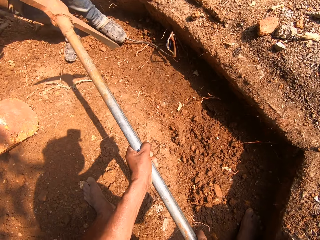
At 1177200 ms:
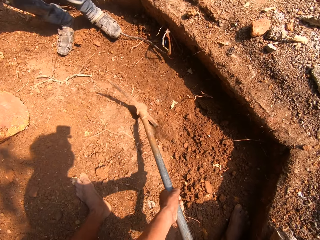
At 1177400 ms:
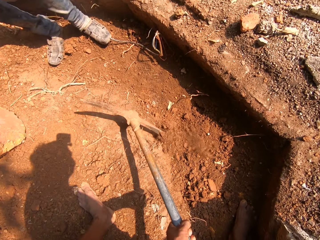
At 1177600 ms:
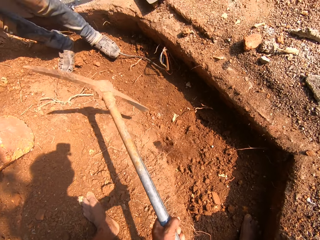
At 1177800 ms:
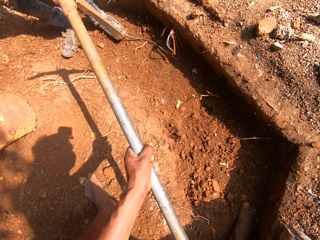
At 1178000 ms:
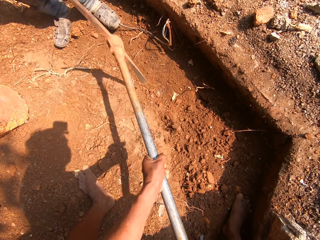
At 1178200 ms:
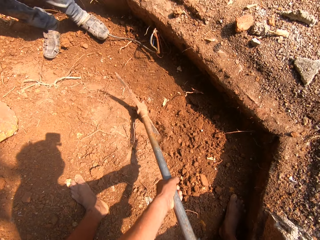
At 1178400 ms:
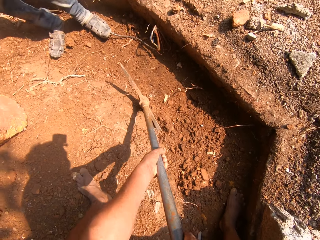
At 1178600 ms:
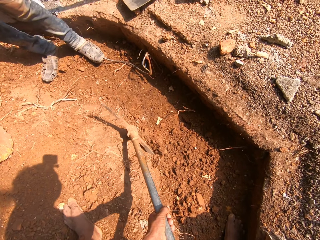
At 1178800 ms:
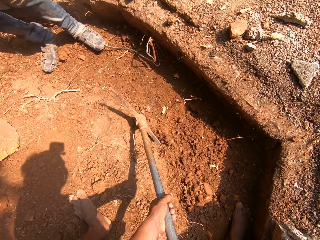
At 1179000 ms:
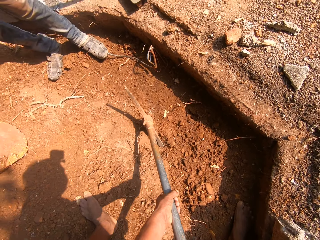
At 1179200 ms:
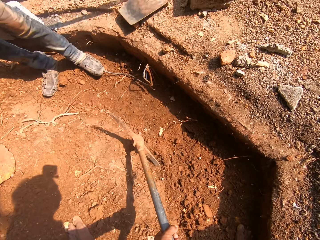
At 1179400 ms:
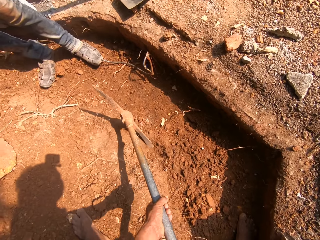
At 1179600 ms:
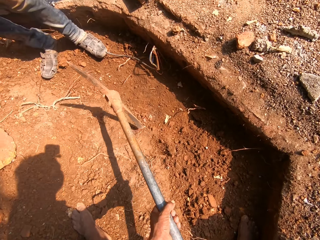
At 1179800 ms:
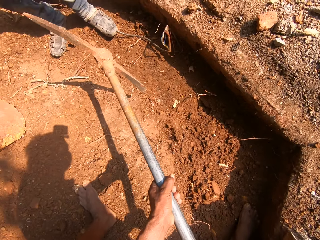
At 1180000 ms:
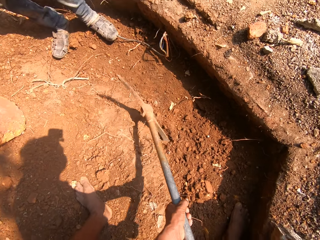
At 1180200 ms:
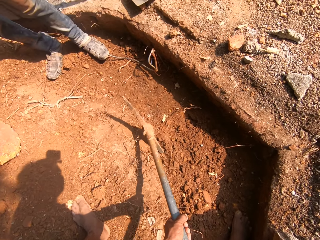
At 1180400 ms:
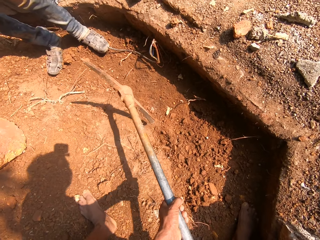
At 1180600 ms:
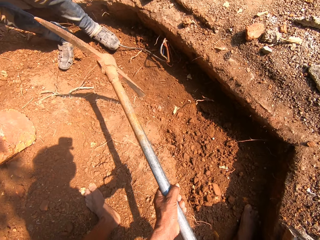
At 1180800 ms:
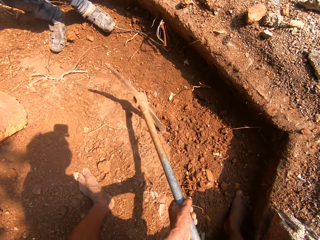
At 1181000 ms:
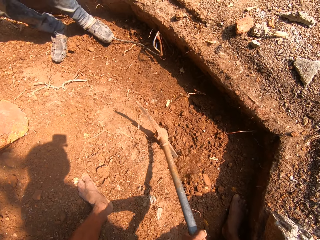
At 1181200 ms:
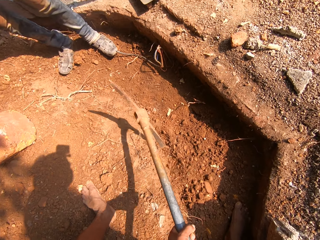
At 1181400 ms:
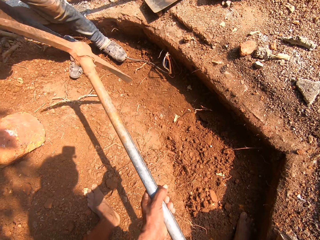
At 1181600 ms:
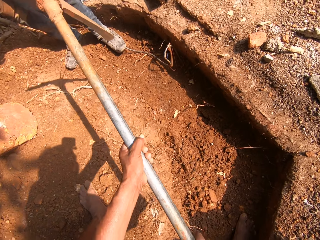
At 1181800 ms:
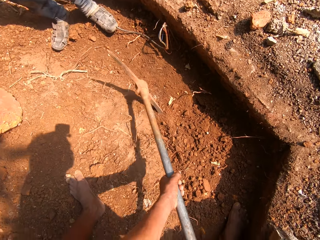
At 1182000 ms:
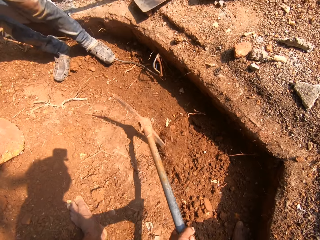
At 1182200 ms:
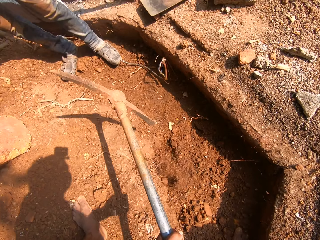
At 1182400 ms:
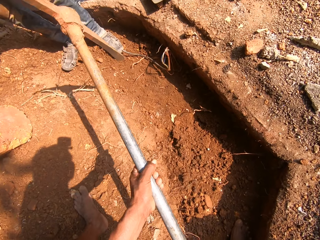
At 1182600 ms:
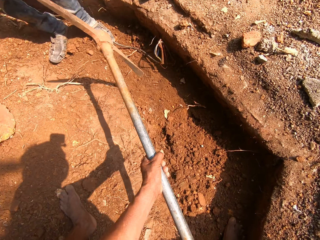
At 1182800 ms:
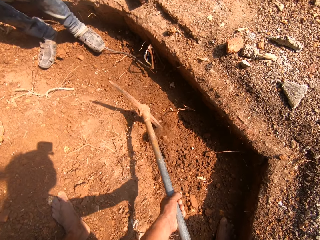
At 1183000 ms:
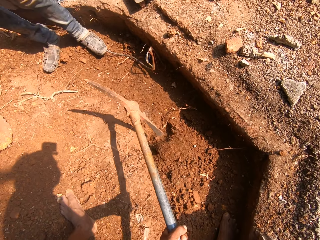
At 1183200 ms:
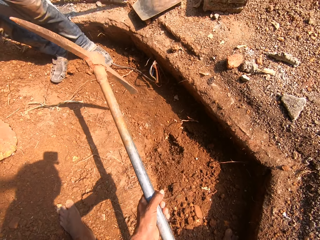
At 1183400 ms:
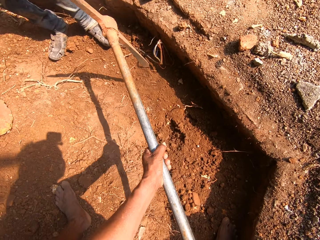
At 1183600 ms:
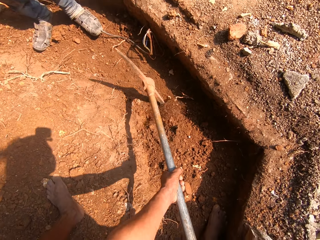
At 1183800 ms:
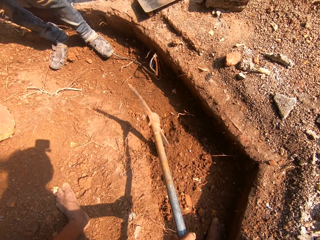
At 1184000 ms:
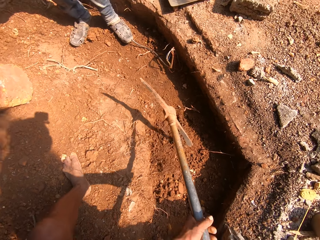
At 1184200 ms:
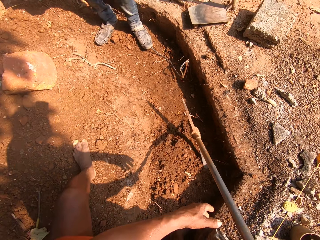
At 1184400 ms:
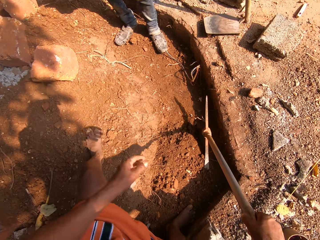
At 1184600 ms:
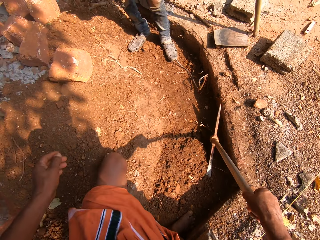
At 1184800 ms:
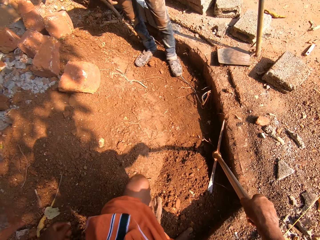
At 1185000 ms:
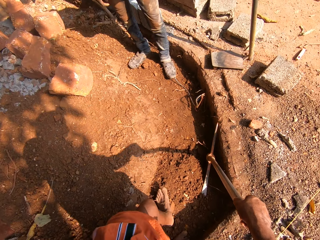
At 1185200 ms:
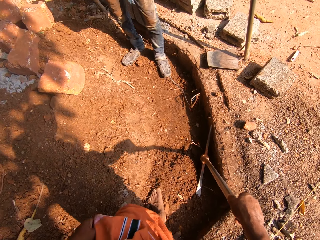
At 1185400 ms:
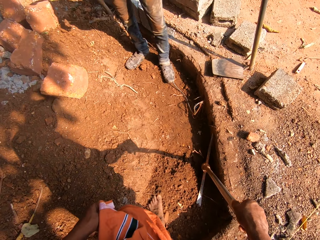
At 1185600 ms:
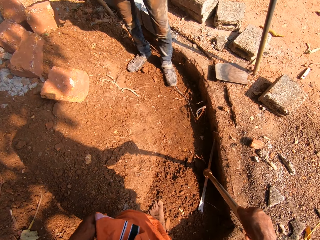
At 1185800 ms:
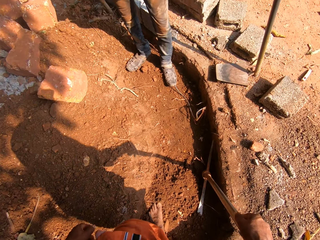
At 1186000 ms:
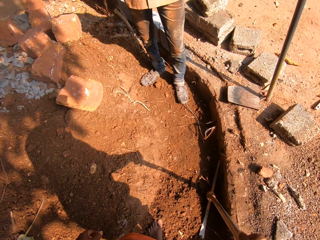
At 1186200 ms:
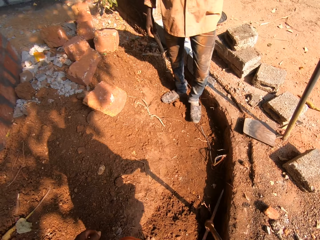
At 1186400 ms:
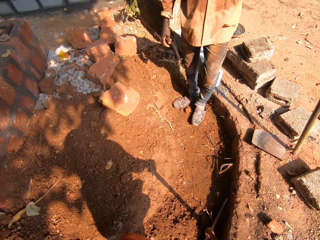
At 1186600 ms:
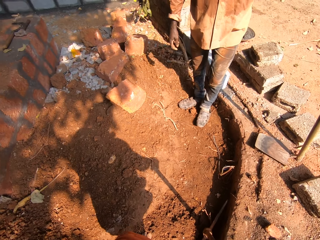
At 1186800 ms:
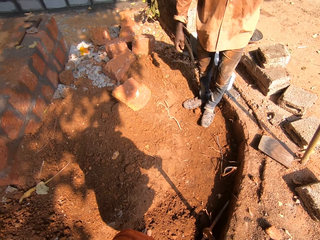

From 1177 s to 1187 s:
The camera wearer removes his left hand from the pick axe in his right hand. He drops the pick axe on the ground with his right hand. He looks around.

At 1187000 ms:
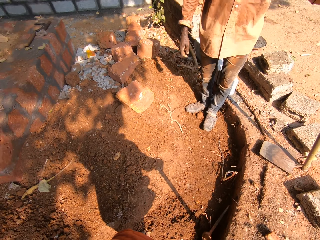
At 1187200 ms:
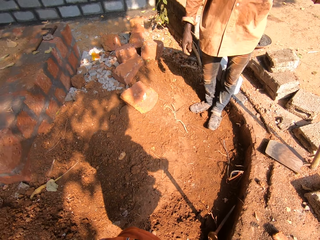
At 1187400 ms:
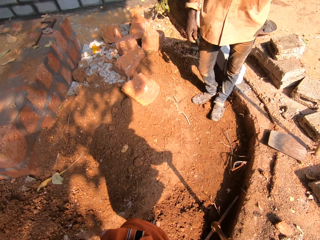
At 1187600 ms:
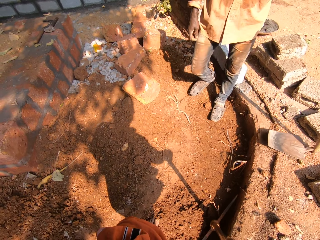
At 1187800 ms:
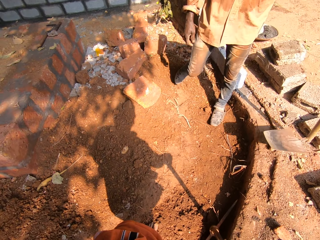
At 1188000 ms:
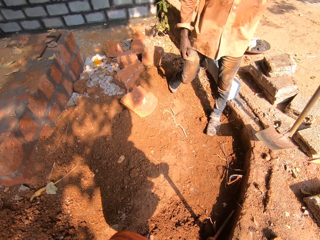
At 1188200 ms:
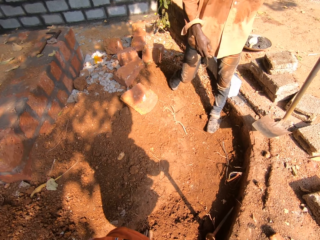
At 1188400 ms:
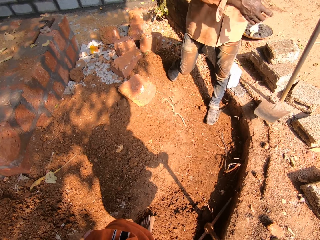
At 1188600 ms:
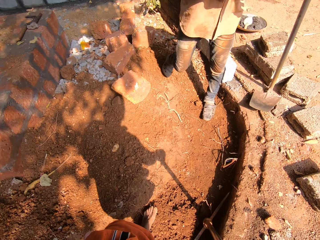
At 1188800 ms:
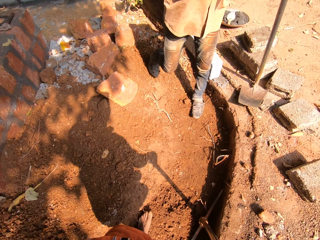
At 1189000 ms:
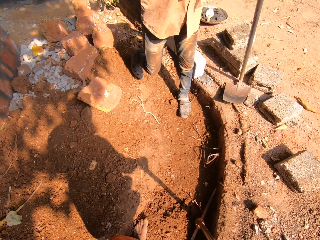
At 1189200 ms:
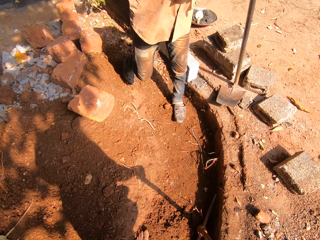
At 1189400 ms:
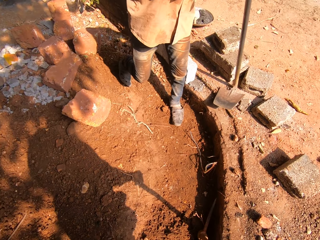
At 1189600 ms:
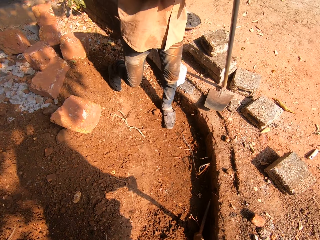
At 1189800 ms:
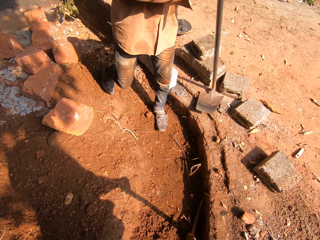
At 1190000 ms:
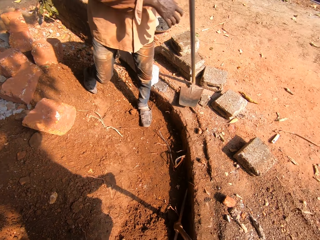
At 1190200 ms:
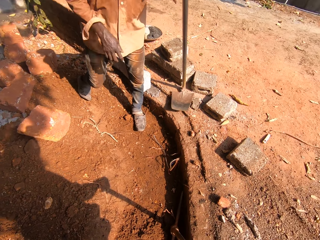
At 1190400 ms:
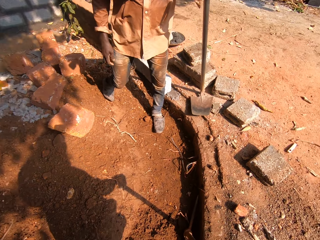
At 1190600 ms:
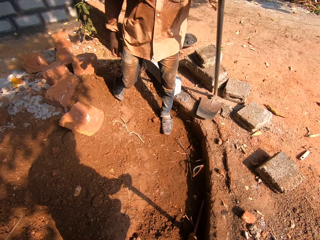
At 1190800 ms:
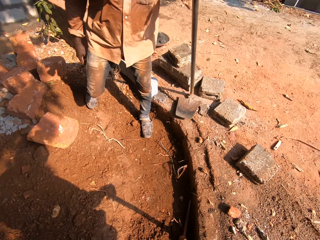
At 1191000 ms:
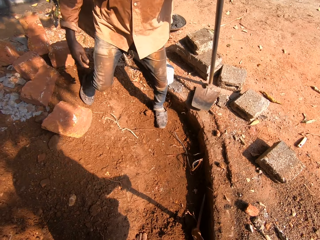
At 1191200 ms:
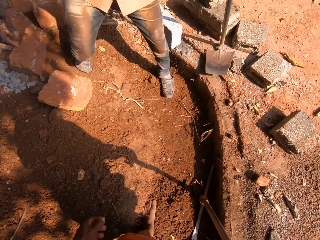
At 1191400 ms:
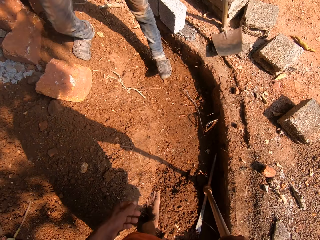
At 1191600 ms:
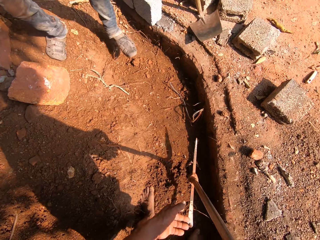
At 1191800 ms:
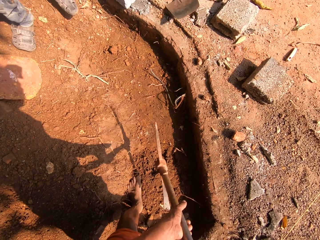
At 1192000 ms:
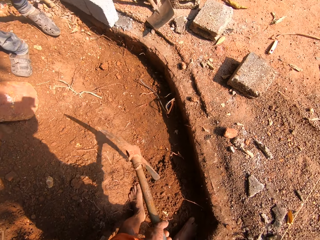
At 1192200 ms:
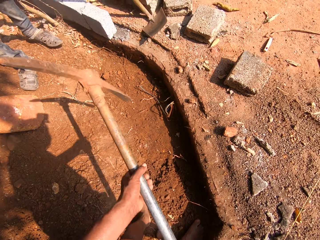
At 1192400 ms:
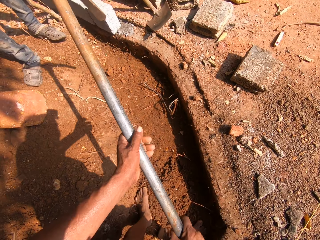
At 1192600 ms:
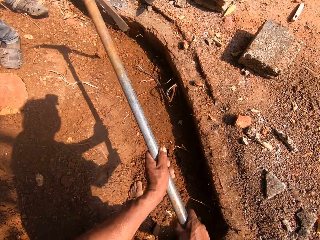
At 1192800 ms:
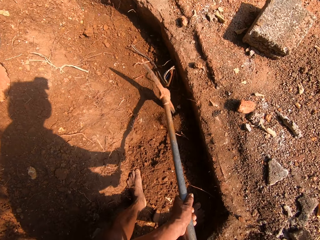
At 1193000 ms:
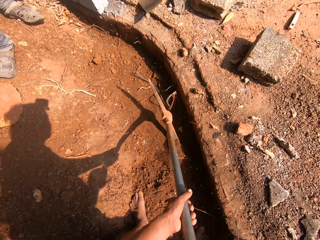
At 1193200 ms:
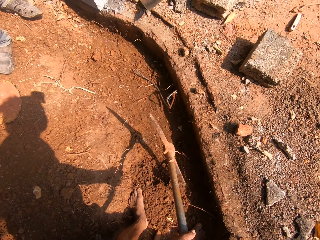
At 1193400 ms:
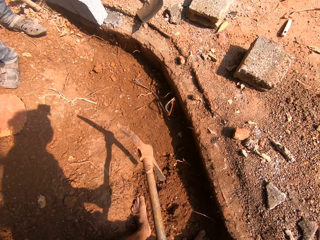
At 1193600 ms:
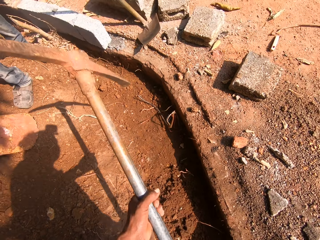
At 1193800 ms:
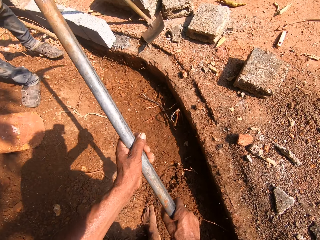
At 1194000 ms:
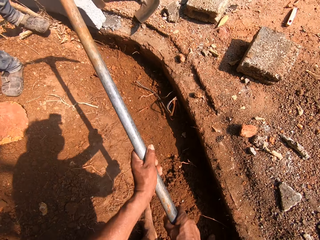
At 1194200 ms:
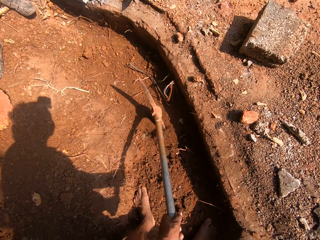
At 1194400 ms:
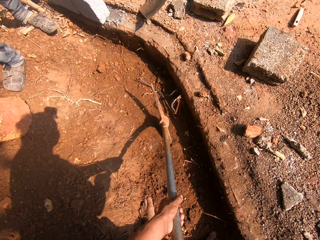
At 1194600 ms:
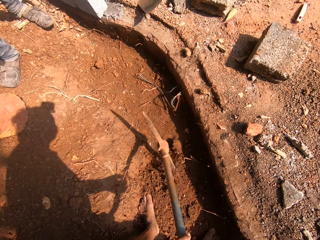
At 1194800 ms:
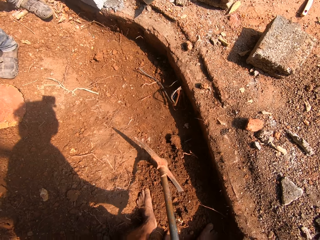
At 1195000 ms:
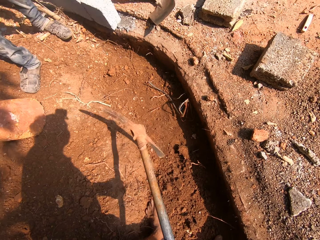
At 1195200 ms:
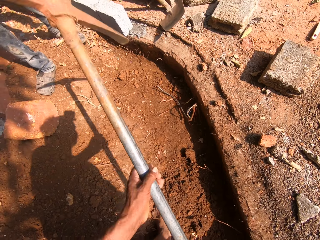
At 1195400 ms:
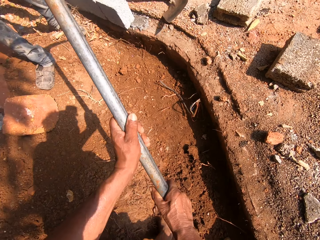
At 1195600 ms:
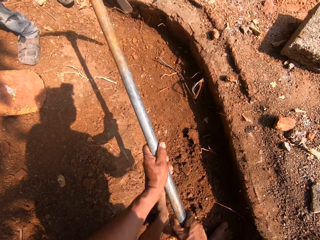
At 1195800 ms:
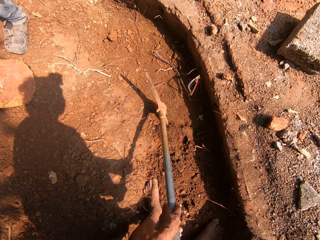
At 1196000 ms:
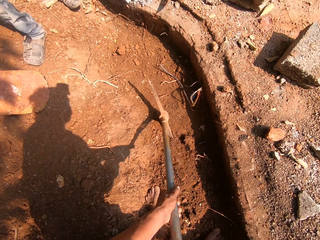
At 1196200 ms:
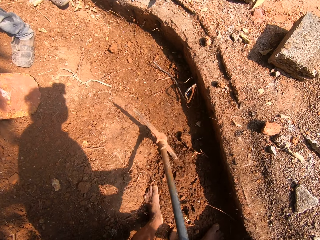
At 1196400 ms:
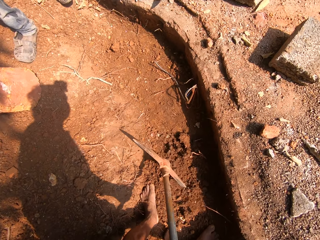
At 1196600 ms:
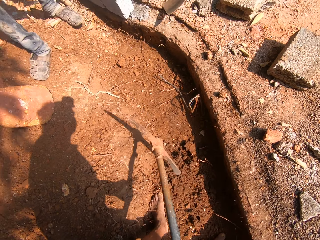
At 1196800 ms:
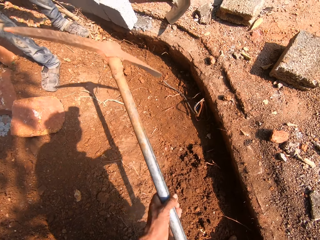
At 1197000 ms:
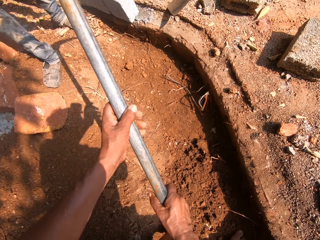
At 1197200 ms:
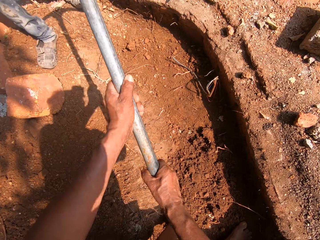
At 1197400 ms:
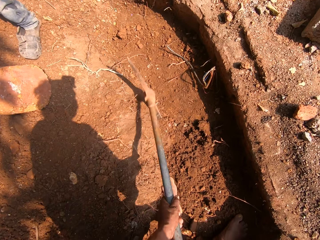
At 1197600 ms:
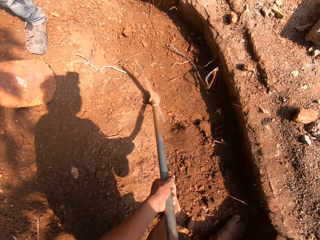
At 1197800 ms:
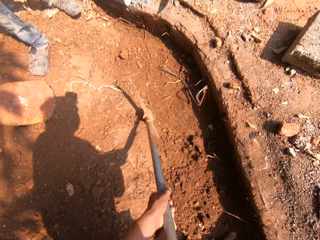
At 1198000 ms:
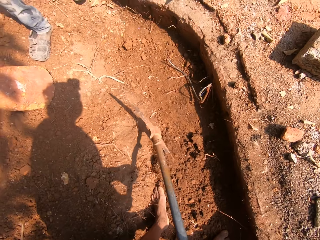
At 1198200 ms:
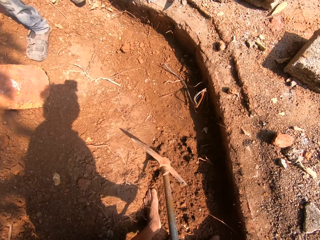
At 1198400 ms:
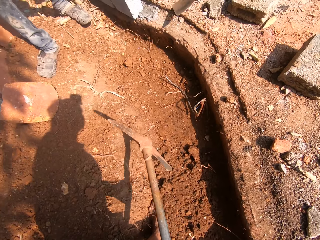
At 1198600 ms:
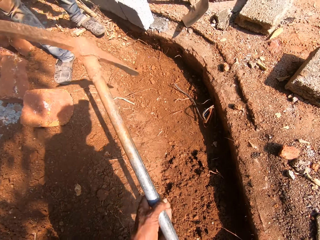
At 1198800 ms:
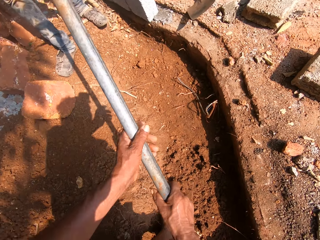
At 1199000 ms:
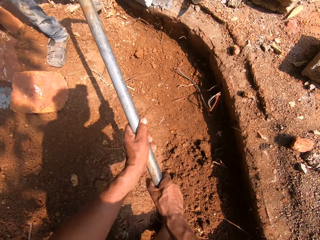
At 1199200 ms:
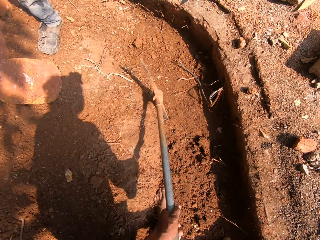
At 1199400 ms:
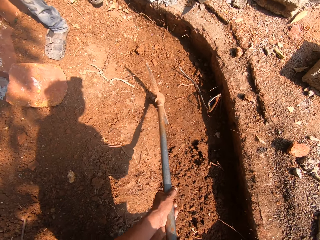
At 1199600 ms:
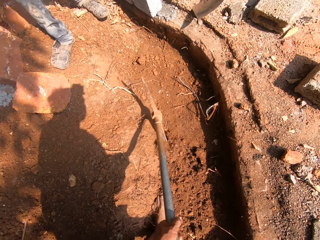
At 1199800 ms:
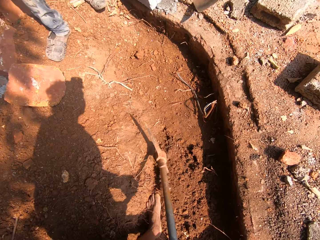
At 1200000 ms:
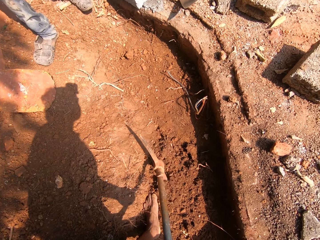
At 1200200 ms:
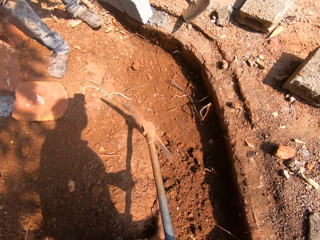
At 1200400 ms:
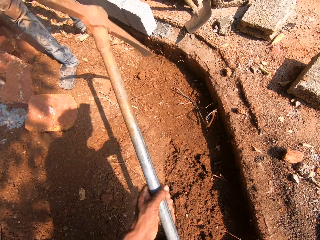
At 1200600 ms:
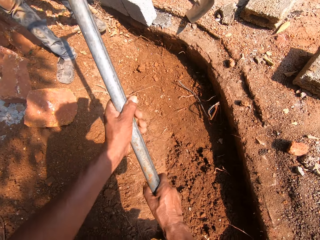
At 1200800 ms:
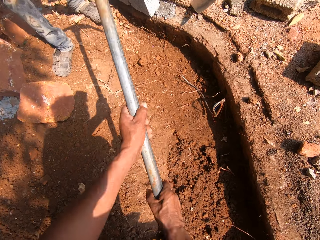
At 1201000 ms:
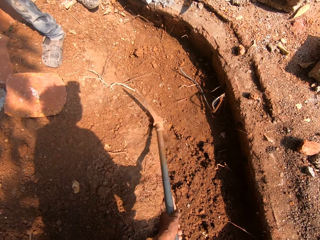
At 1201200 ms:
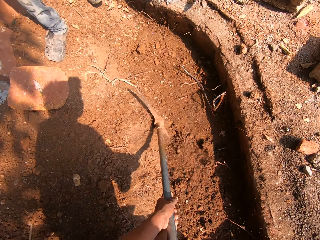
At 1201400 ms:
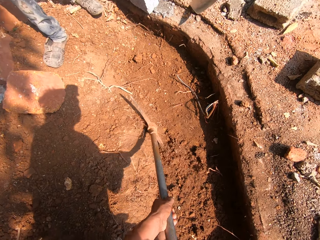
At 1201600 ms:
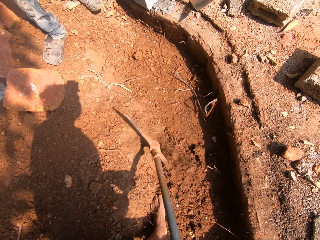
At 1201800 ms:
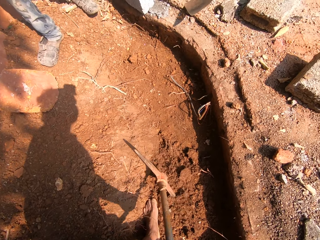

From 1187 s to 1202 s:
A man moves the grub hoe on the ground with his right hand. The camera wearer looks around. He picks up the pick axe from the ground with his right hand. He holds the pick axe with both hands. He digs the ground with the pick axe in both hands.
